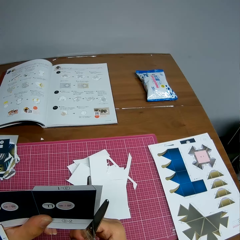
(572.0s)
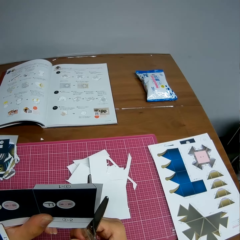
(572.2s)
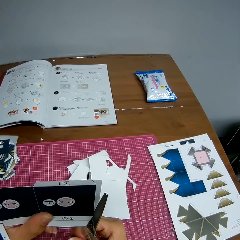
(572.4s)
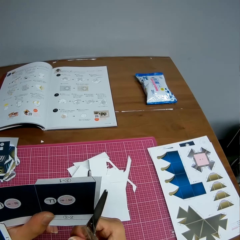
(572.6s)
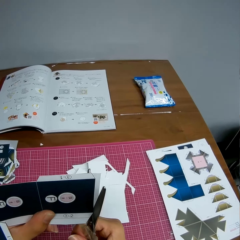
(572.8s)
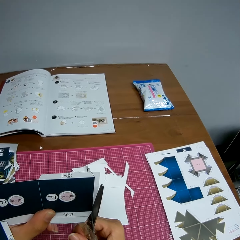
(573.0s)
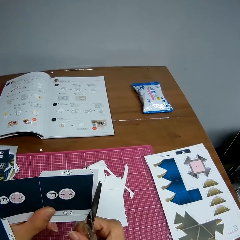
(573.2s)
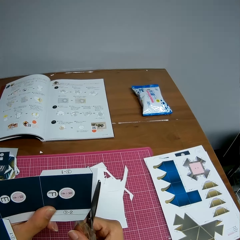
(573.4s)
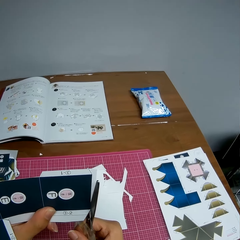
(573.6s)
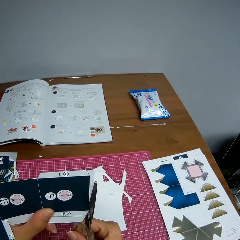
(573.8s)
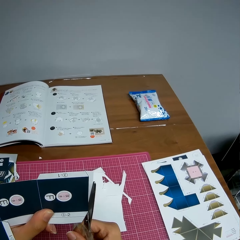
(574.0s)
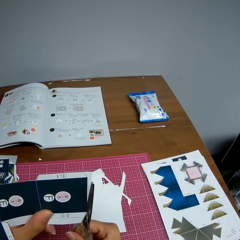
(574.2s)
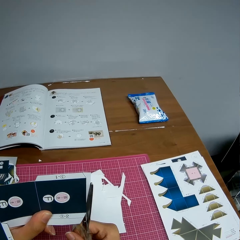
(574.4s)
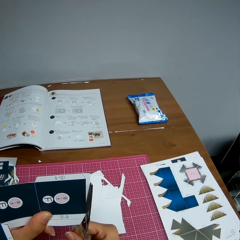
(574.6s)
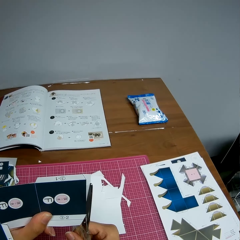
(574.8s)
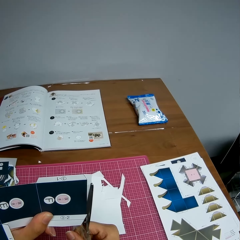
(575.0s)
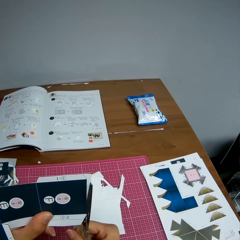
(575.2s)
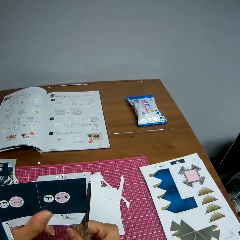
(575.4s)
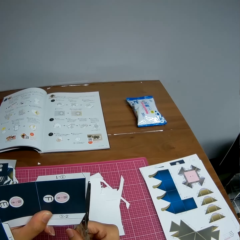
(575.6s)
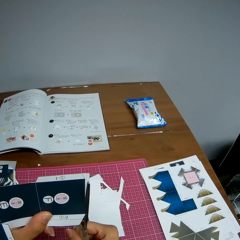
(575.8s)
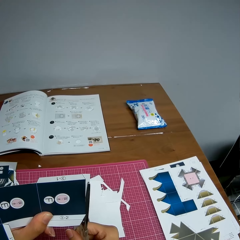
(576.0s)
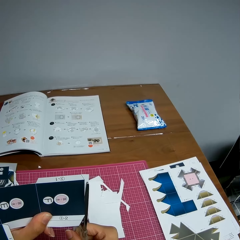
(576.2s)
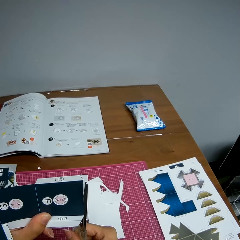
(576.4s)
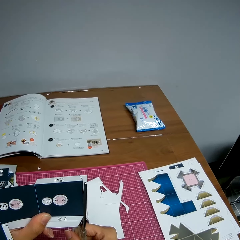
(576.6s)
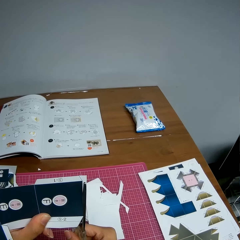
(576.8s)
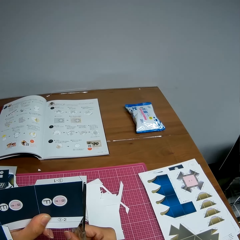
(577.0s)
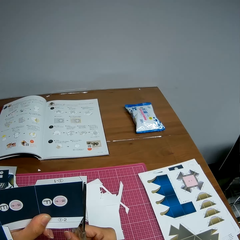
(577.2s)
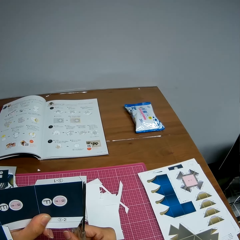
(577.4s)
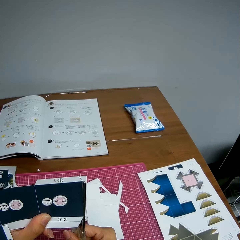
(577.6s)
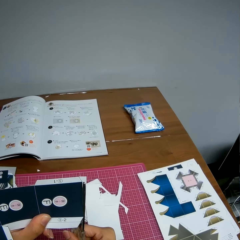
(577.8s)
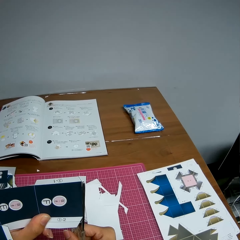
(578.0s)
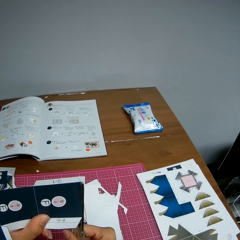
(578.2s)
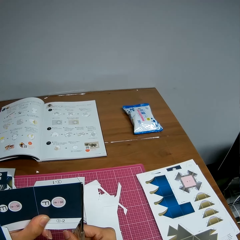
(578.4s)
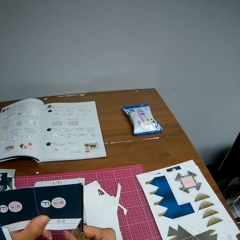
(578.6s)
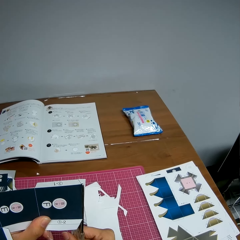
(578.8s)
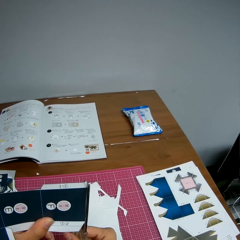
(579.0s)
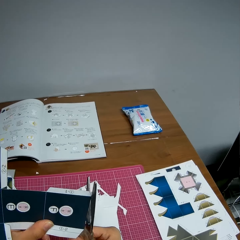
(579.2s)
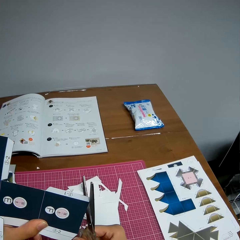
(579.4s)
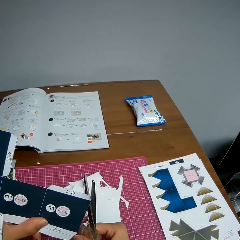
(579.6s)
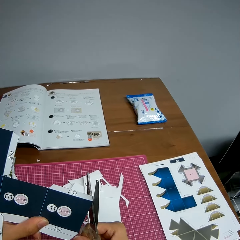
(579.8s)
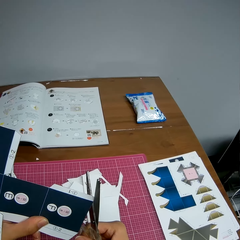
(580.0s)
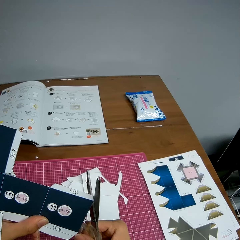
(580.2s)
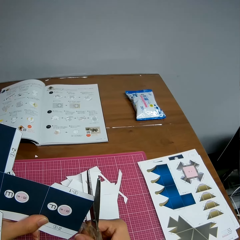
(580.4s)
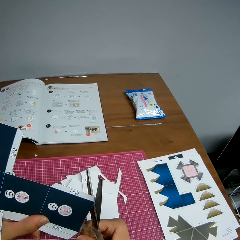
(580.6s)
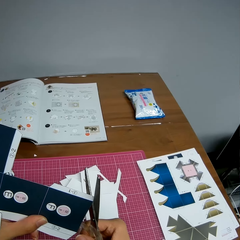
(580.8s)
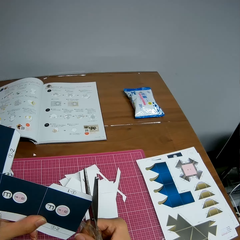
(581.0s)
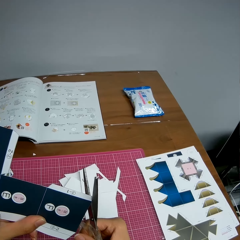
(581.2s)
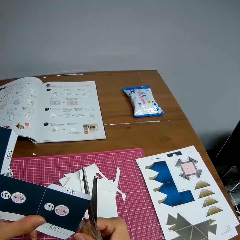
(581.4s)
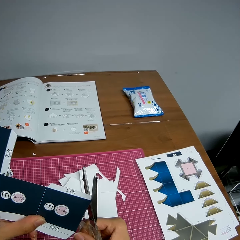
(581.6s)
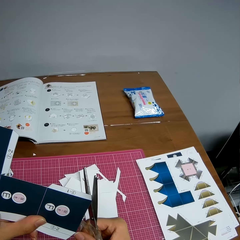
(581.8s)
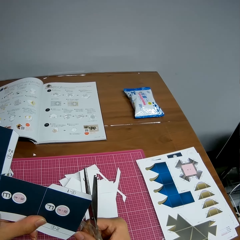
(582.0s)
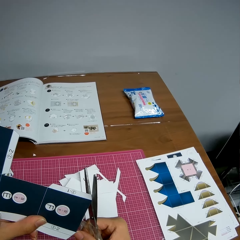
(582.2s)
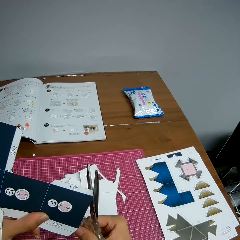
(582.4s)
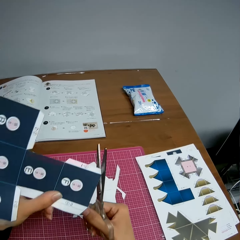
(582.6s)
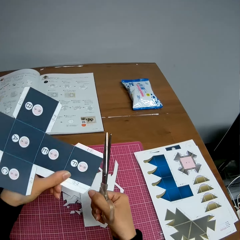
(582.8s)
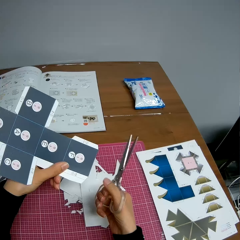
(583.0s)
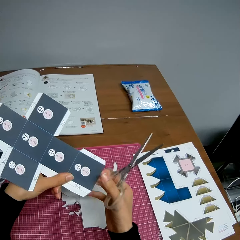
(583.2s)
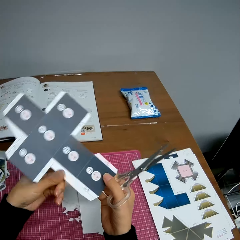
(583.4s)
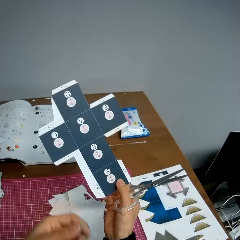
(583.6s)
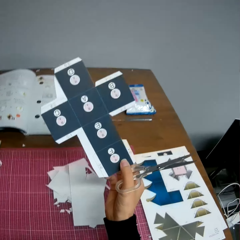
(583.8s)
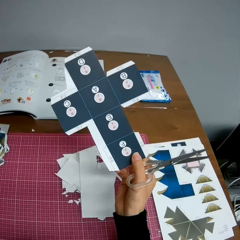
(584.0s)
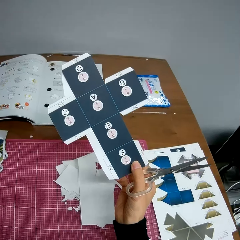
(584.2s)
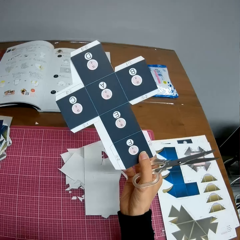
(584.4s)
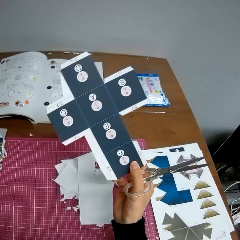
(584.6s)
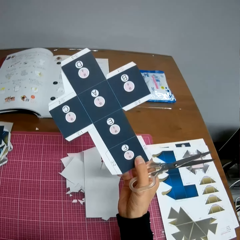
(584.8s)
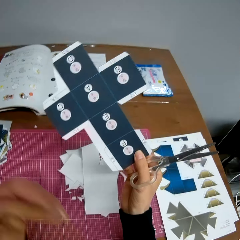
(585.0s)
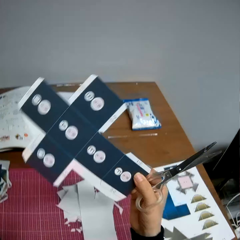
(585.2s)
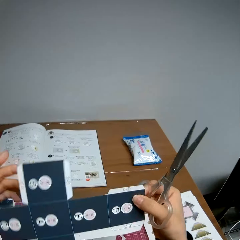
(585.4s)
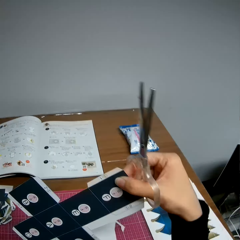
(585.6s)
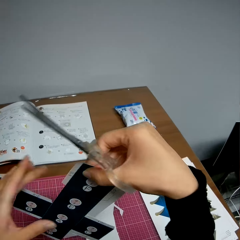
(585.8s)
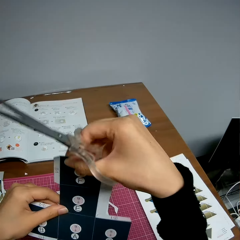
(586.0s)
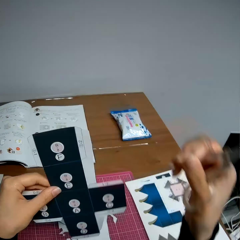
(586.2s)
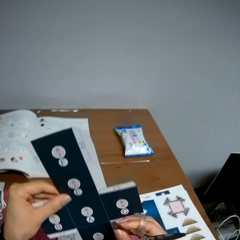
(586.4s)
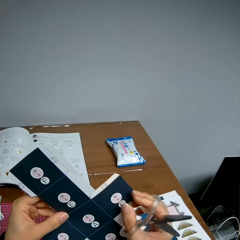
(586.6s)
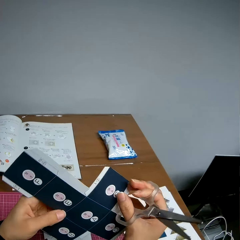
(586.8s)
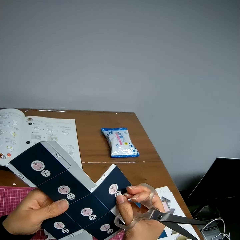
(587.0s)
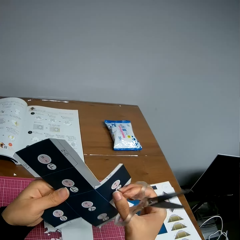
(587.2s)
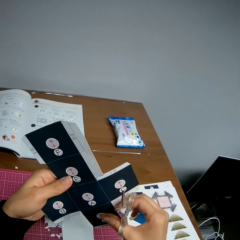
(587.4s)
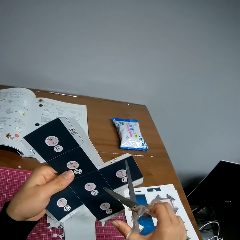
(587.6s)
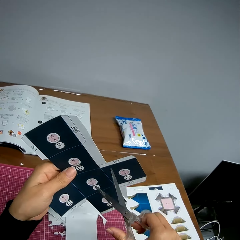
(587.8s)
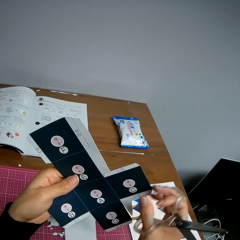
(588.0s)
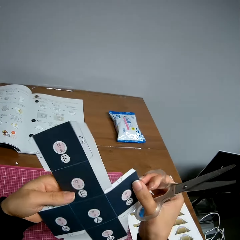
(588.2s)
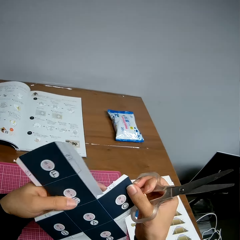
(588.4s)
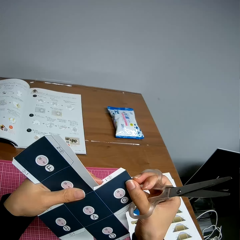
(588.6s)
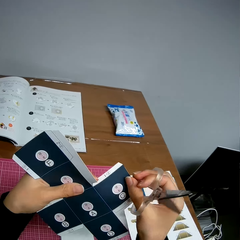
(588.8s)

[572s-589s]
The camera wearer drops a piece of cardboard craft on the cutting mat. She stares at the cardboard craft. She passes the paper from her left hand to her right hand. She rotates the cardboard craft. She adjusts the paper in her hands.

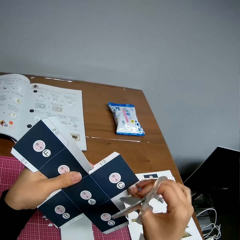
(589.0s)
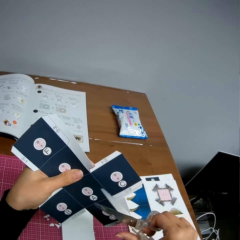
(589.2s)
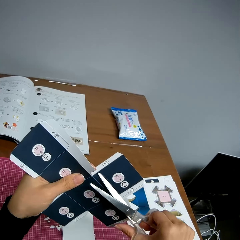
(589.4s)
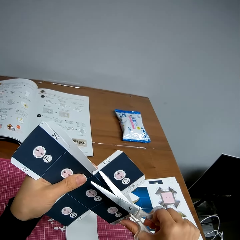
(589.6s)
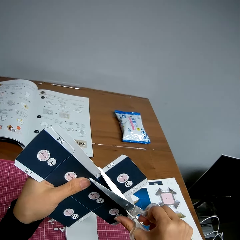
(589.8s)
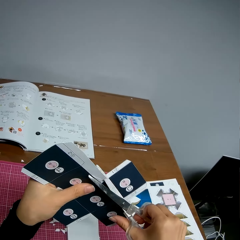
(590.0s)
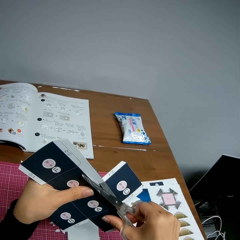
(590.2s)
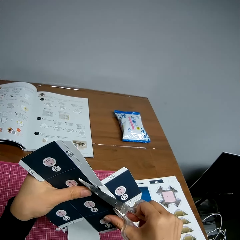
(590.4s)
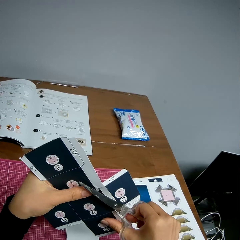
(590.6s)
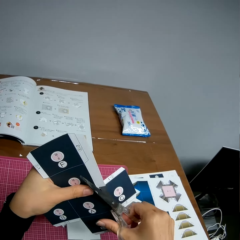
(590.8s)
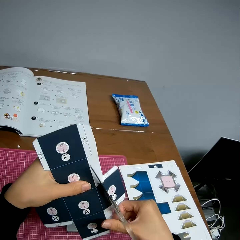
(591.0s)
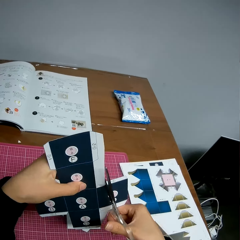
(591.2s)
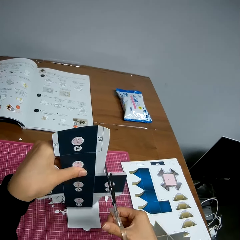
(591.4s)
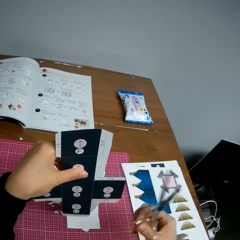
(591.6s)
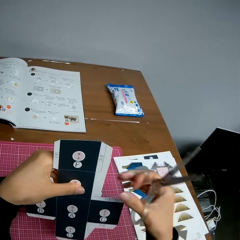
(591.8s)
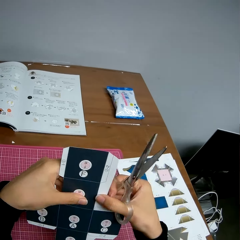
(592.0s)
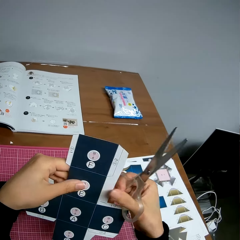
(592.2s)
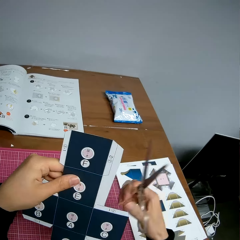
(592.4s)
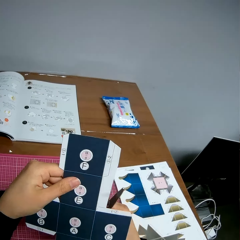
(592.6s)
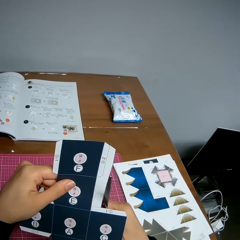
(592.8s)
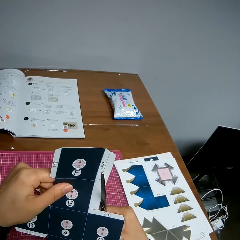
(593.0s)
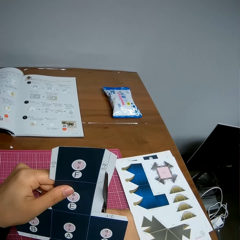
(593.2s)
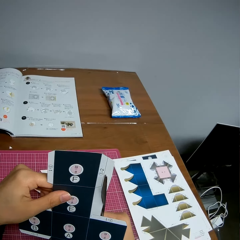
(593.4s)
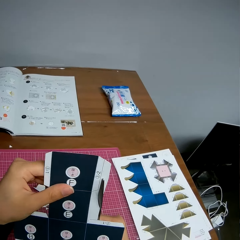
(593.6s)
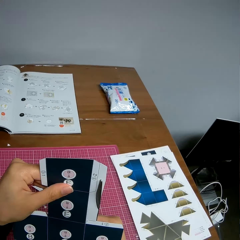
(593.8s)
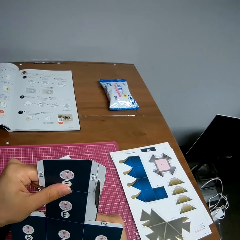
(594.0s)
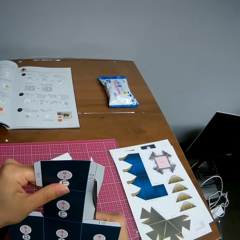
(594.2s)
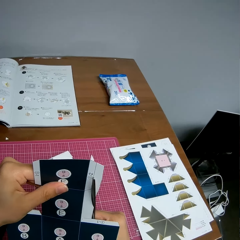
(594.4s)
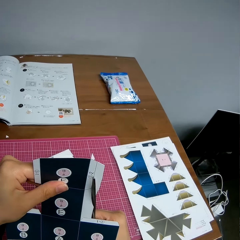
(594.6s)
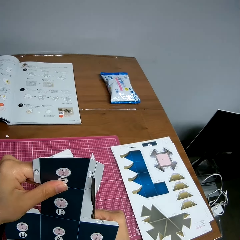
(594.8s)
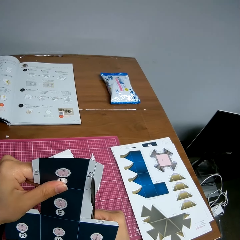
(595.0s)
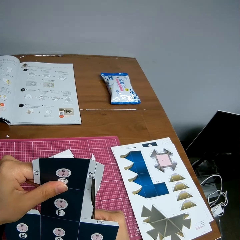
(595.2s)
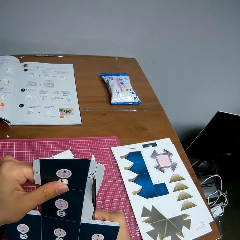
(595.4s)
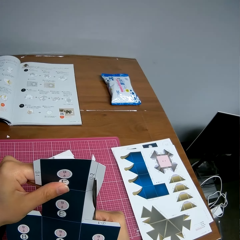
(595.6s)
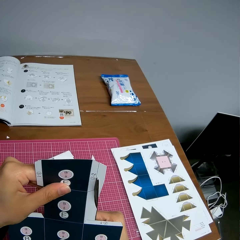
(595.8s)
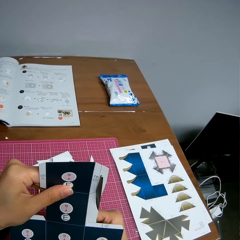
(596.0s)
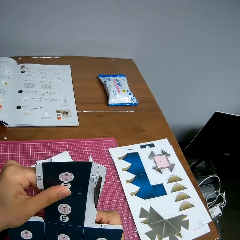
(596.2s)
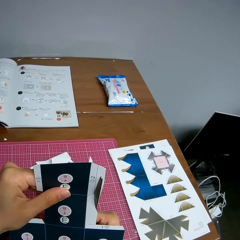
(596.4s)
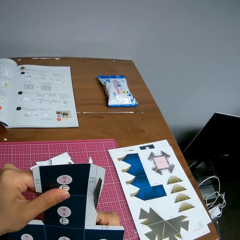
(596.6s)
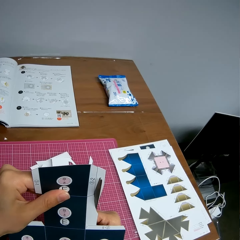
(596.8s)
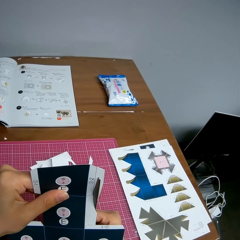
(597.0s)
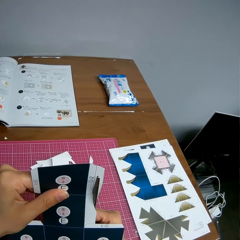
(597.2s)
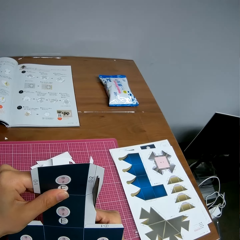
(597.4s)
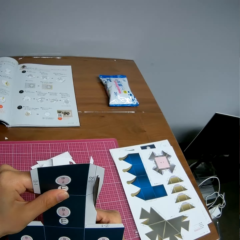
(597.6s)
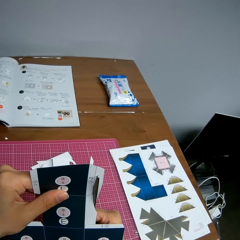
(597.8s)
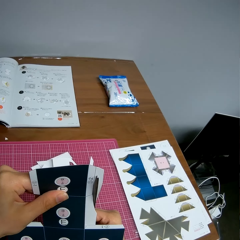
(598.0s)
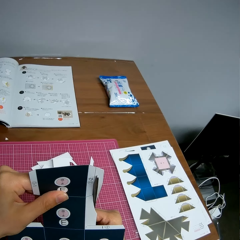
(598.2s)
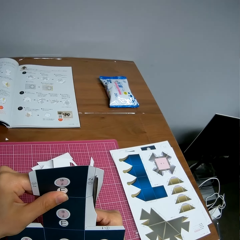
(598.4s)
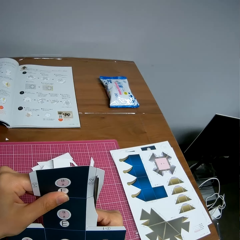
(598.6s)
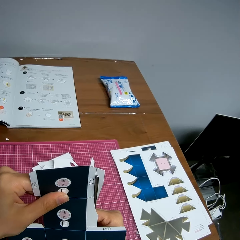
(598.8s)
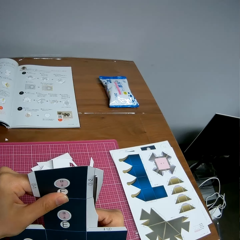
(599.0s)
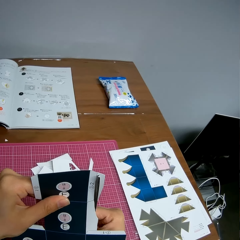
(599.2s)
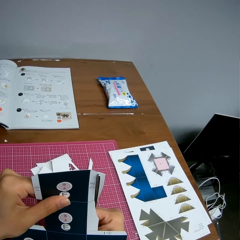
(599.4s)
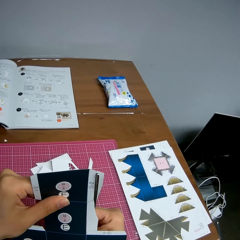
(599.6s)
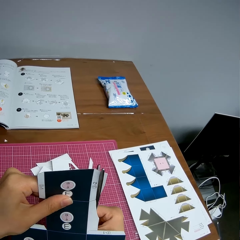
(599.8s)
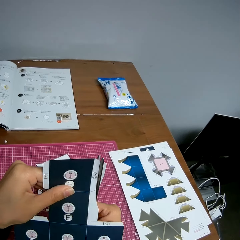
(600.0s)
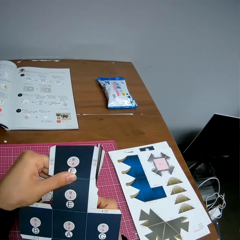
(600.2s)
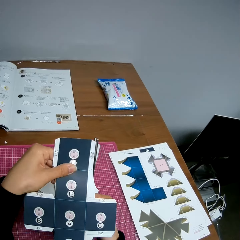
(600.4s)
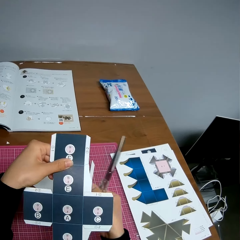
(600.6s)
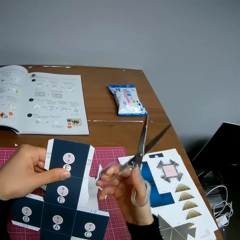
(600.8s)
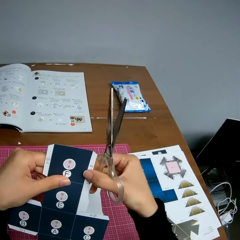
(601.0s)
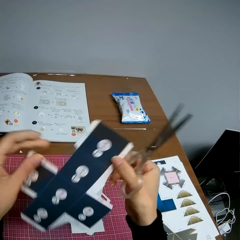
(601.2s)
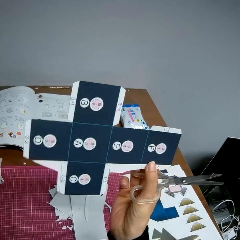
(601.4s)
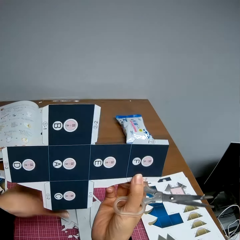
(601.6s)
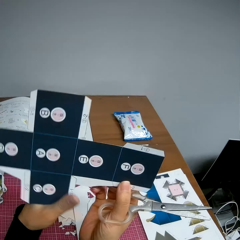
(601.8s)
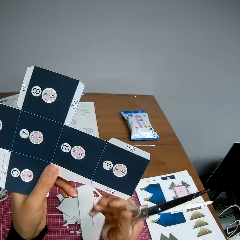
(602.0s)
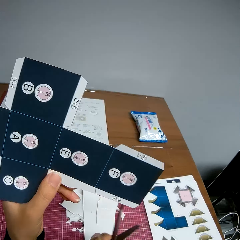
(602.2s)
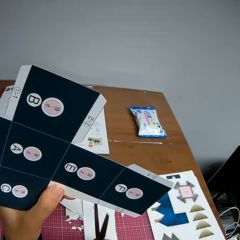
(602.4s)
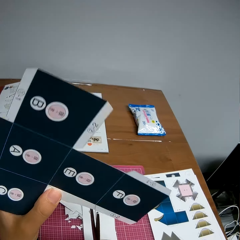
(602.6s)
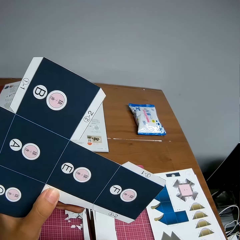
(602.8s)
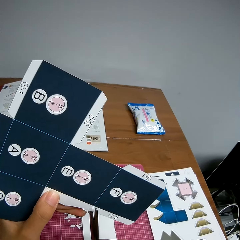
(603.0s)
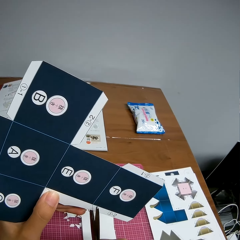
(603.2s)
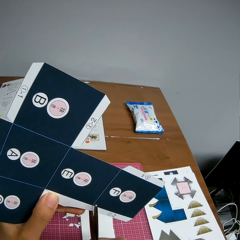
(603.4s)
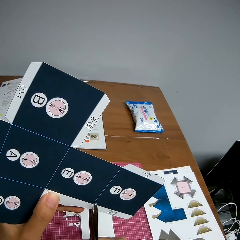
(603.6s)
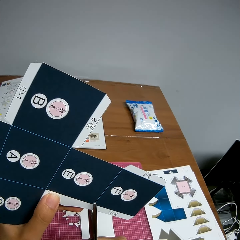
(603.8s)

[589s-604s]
The camera wearer cuts the cardboard craft or paper with scissors. She removes the scissors from the cardboard craft. She cuts the cardboard craft with the scissors. She drops a piece of the cardboard craft on the cutting mat. She rotates the cardboard craft. She adjusts the paper in her hands.
